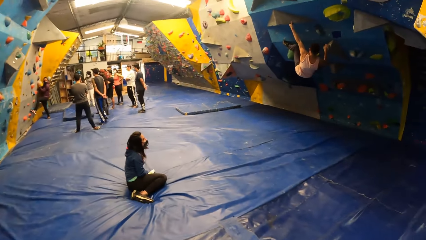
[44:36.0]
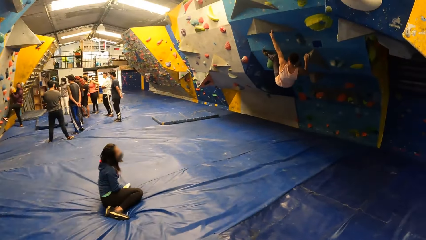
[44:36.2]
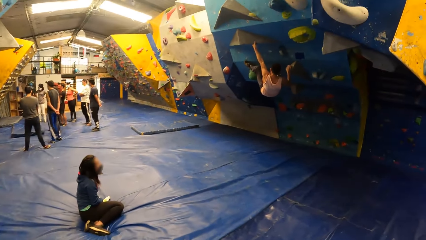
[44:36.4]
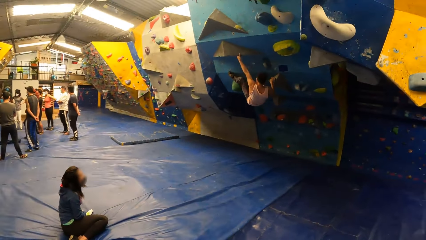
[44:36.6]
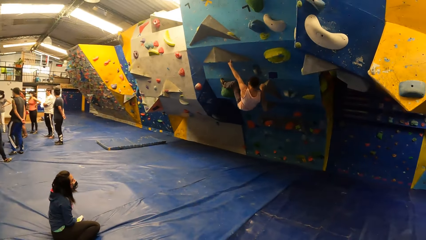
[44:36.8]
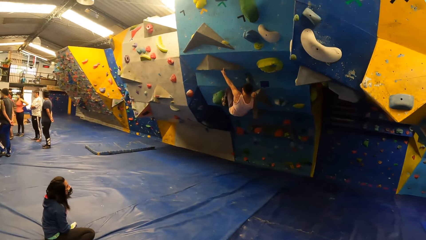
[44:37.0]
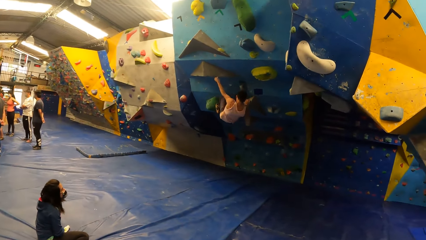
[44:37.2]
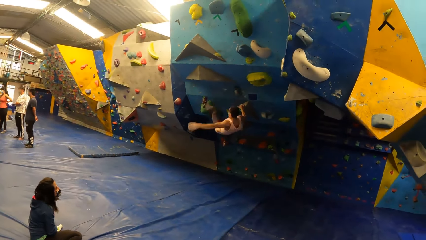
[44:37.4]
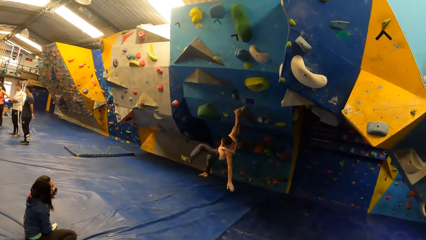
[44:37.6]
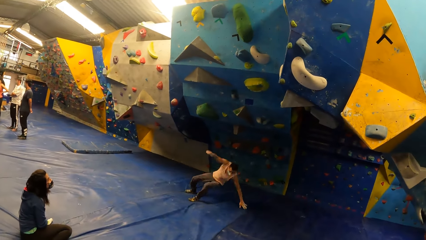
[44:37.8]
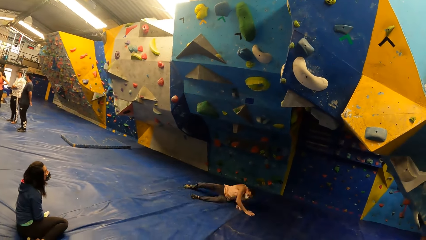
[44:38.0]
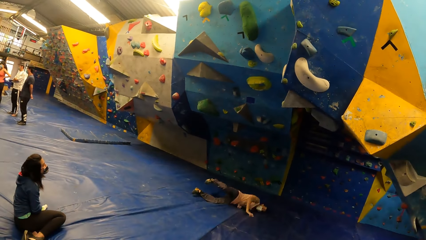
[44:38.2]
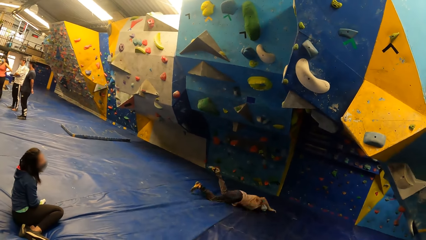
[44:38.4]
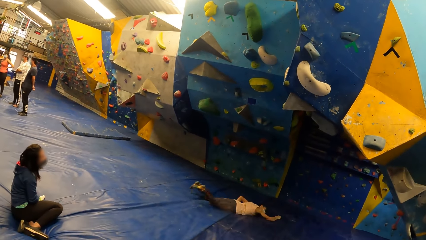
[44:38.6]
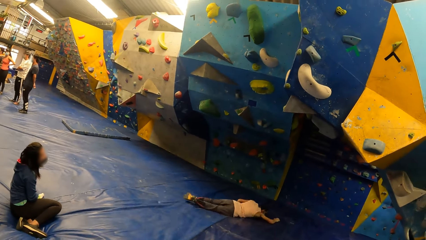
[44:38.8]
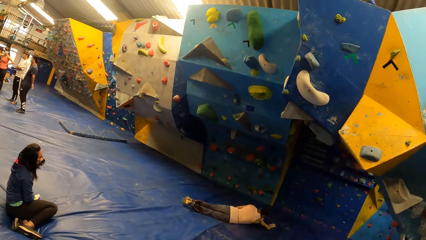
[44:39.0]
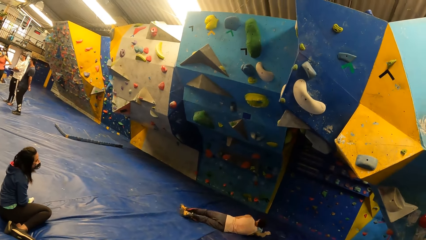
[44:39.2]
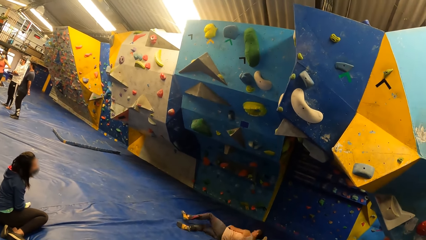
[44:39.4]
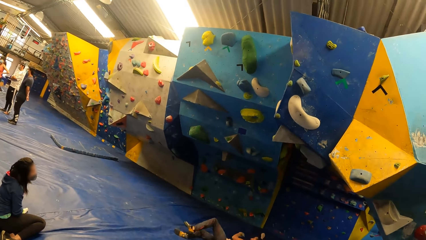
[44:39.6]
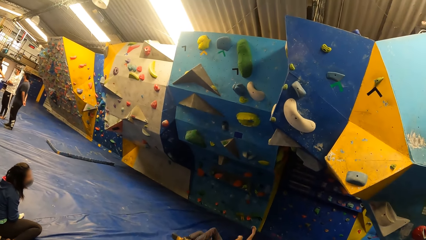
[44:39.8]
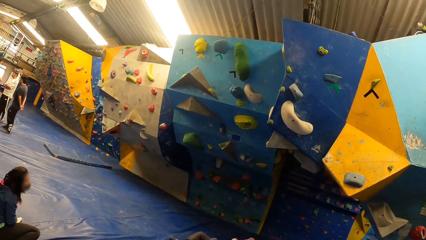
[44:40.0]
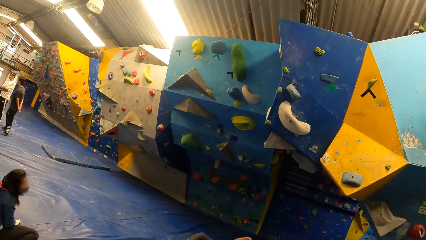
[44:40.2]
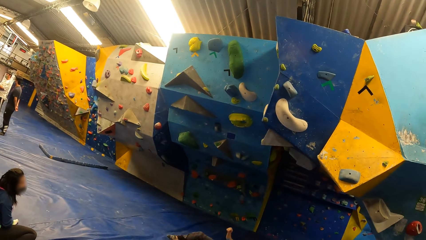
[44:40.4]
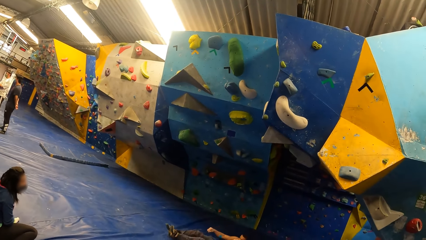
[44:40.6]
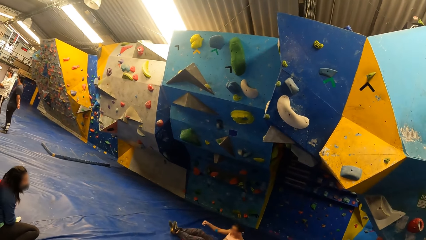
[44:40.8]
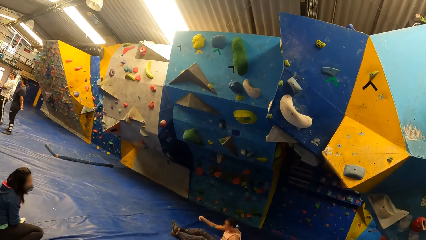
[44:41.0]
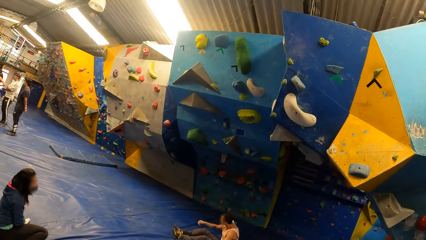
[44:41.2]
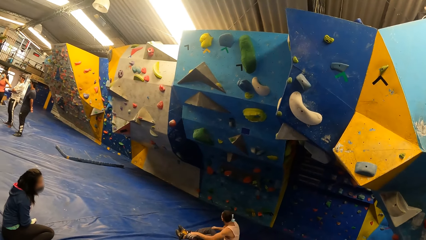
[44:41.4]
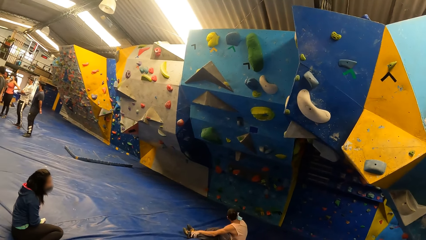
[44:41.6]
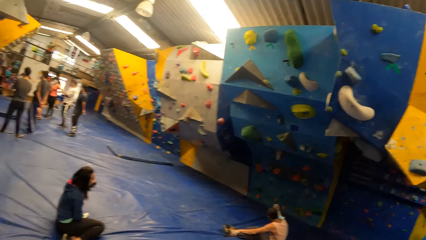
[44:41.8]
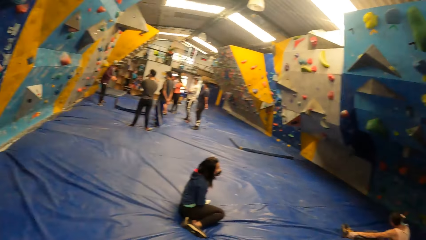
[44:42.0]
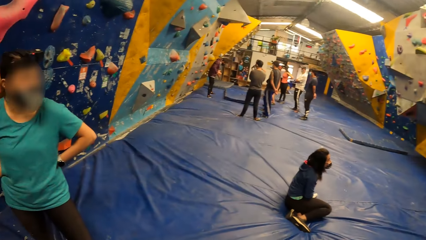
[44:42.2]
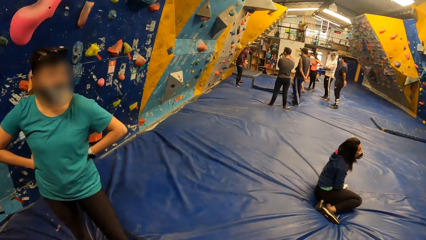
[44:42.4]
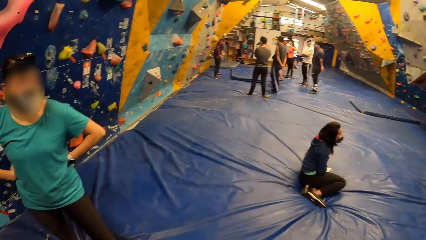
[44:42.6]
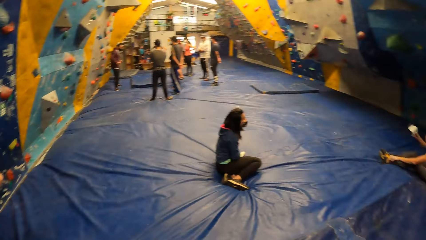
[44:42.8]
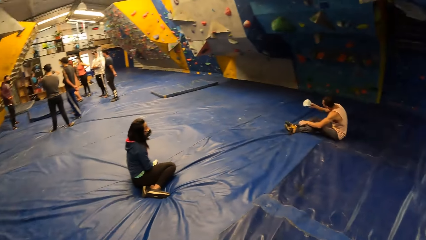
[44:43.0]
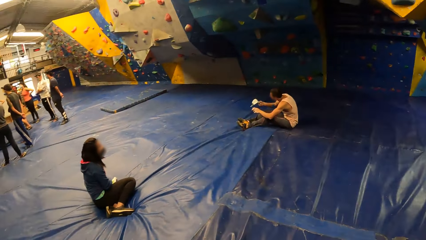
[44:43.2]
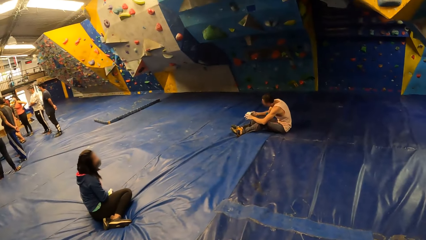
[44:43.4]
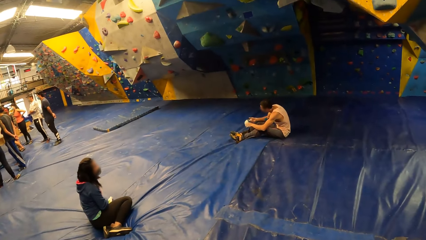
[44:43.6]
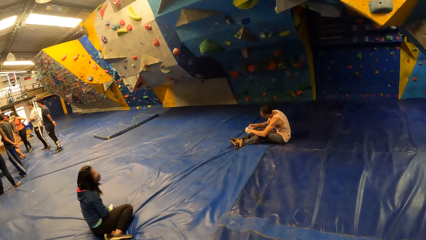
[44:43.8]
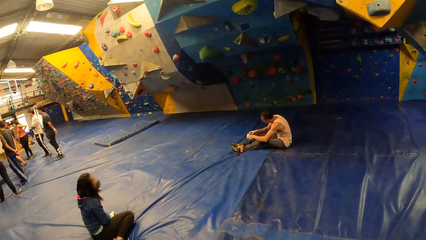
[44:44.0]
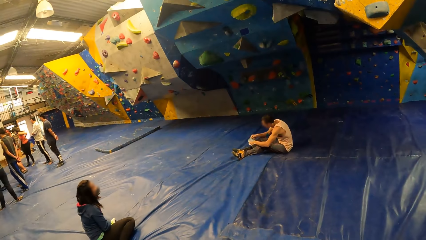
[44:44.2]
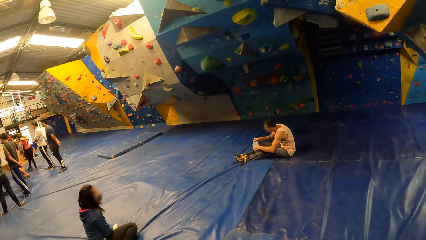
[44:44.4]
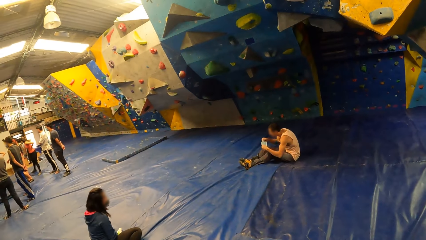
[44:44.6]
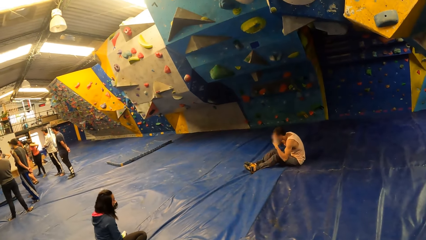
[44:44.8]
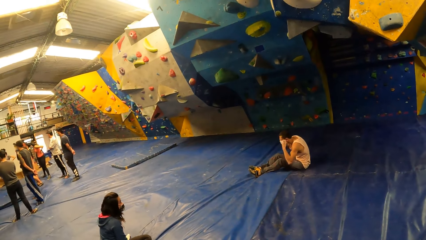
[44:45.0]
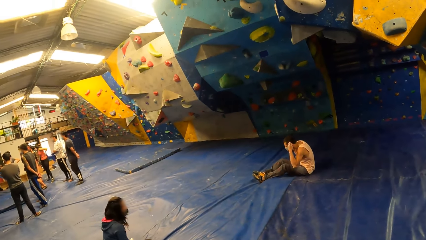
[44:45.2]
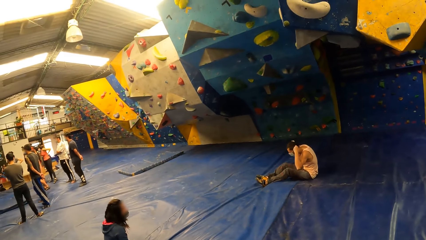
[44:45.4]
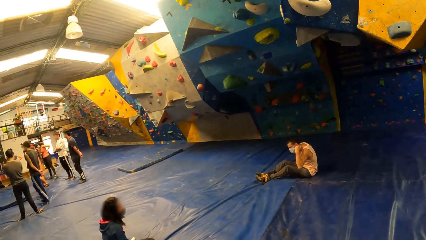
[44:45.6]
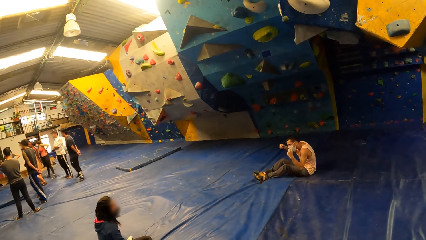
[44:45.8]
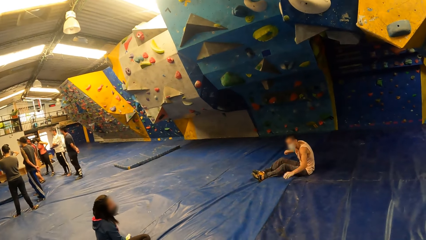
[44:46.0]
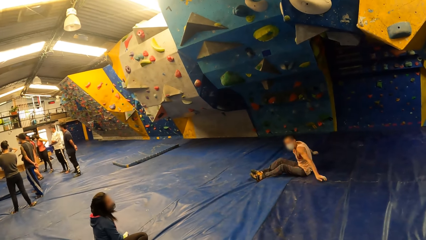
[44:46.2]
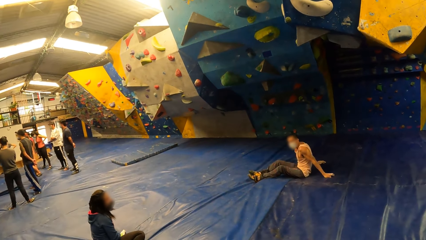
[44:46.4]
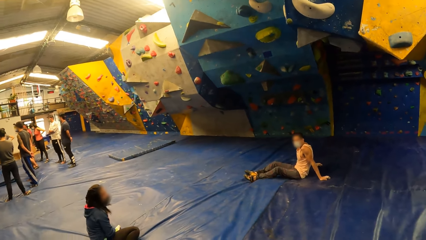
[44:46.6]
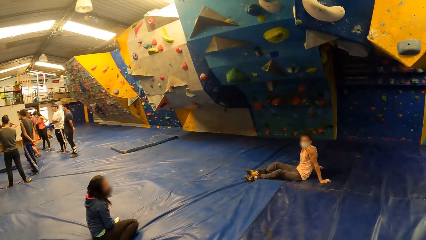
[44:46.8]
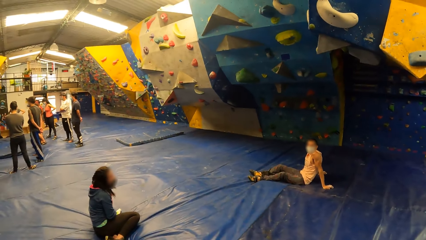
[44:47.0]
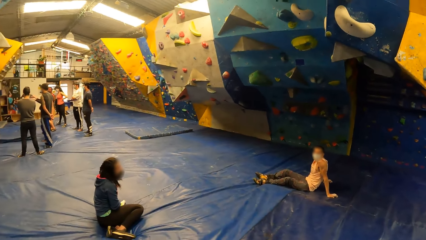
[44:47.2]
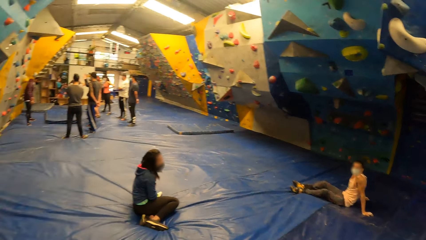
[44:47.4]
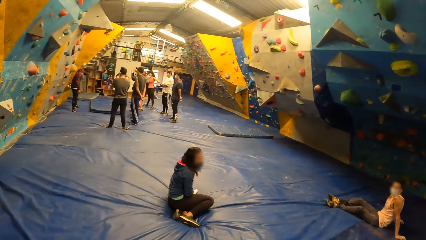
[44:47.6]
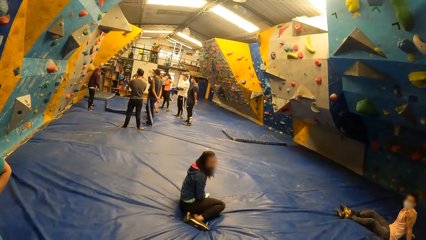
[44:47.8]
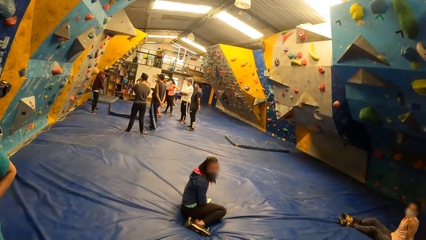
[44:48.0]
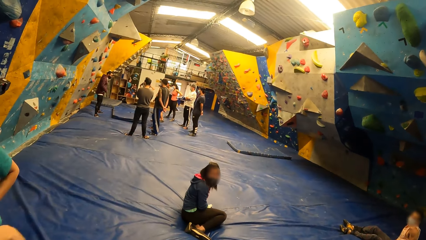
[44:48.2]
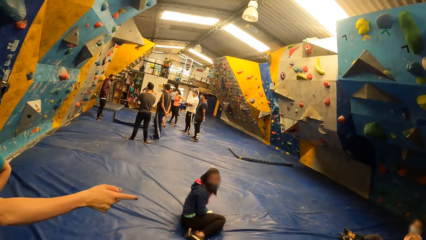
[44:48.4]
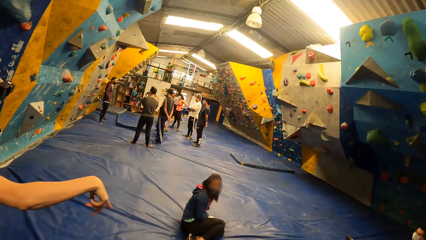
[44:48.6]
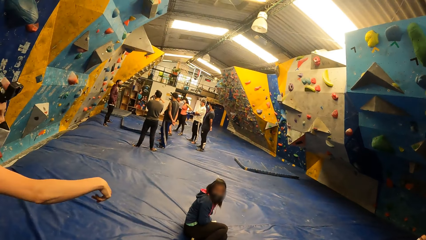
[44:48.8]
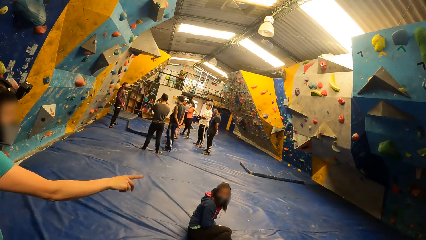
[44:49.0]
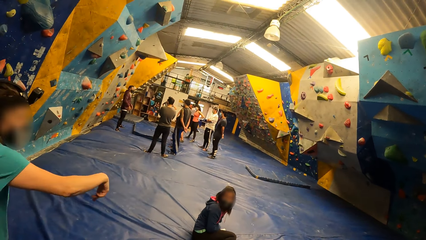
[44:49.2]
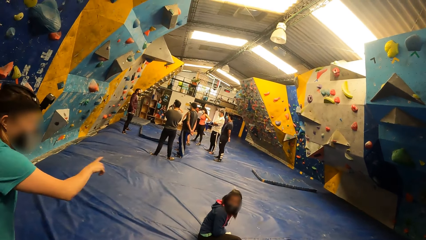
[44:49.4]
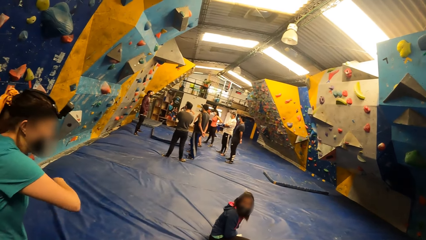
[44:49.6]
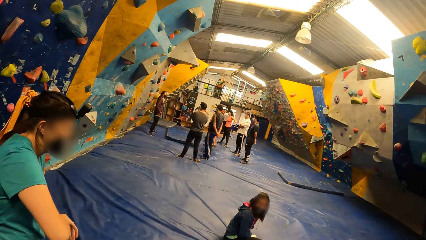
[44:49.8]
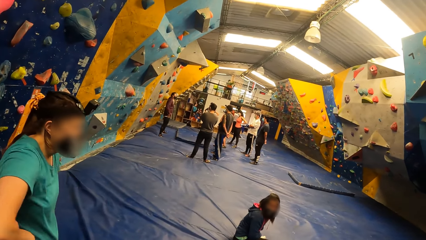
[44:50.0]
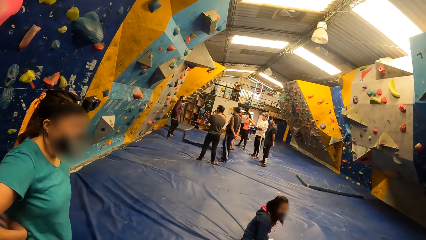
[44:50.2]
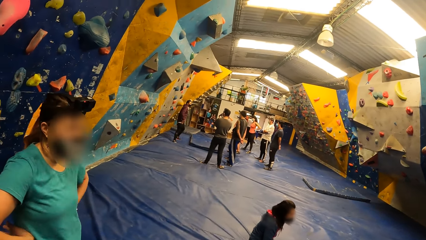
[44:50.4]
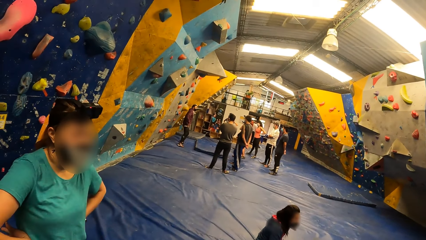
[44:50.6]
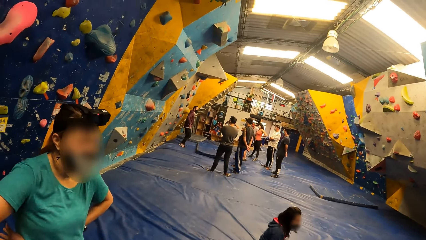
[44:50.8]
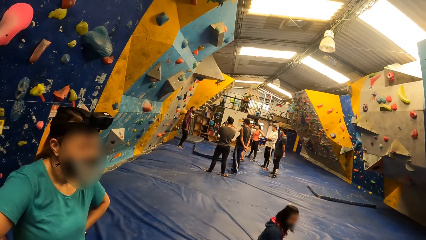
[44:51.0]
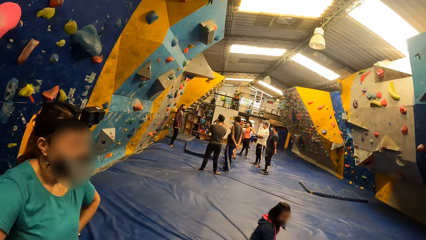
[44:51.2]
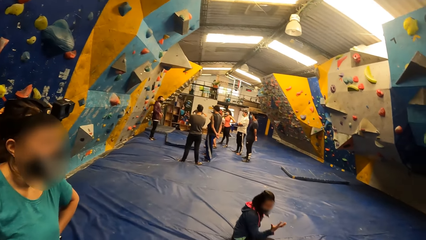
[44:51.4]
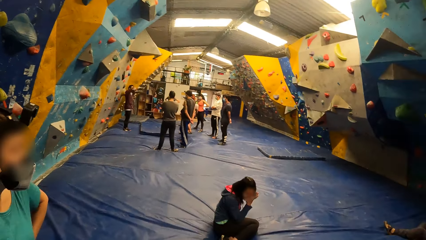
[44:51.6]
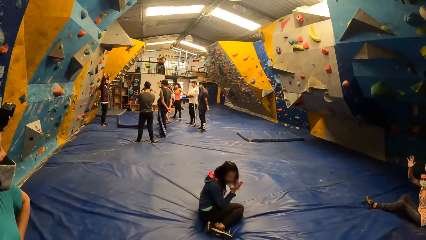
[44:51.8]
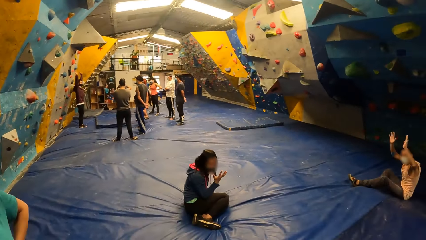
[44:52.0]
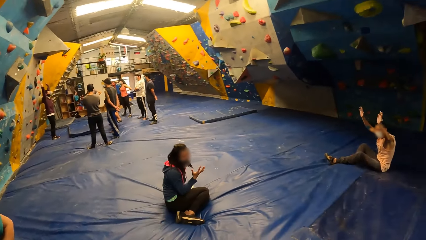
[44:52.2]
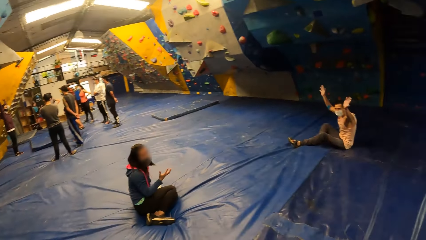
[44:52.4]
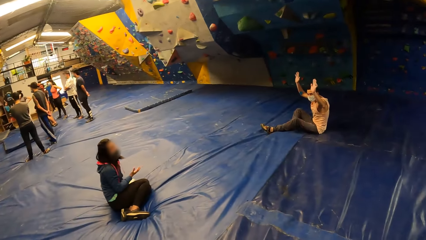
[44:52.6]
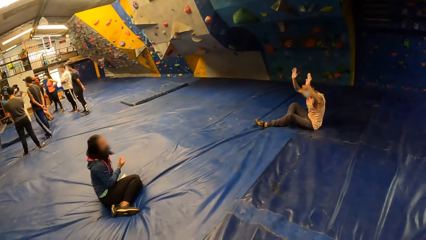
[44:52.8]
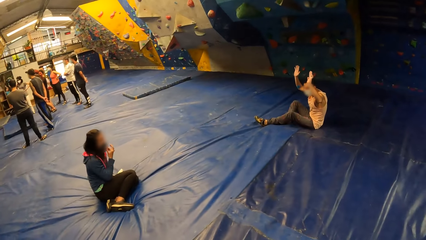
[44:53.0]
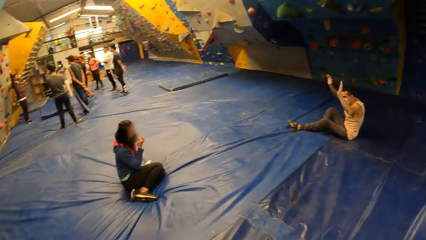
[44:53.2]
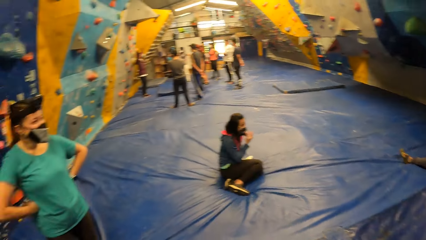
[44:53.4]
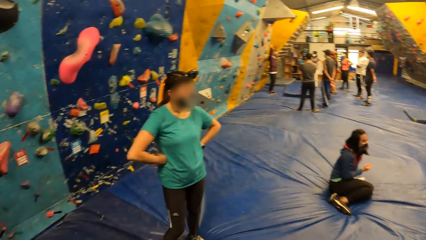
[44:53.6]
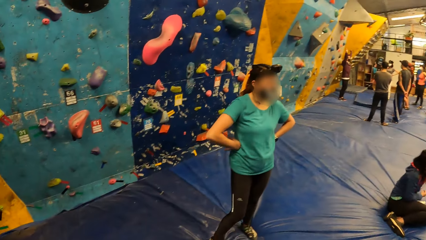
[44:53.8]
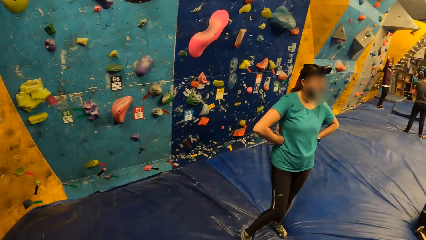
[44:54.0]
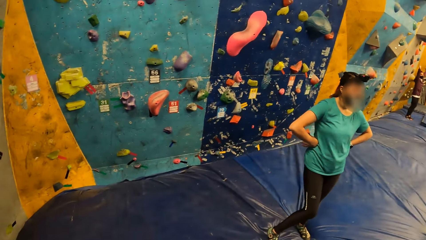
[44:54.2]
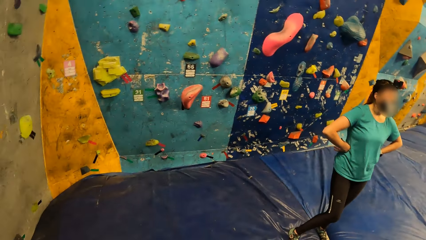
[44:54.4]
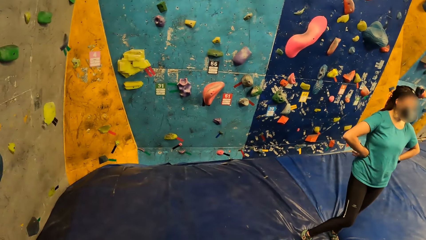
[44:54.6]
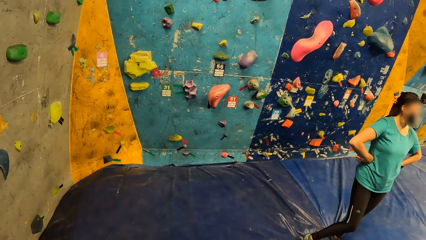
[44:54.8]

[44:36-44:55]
A man lands on the bouldering mat on the floor. The man wears a nose mask on his face with both hands. The man interacts with a woman. Another woman interacts with the man and the first woman.
